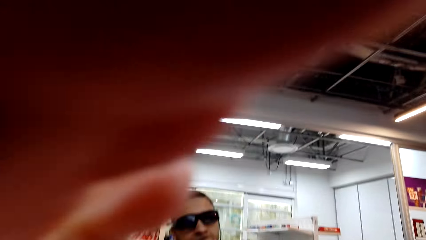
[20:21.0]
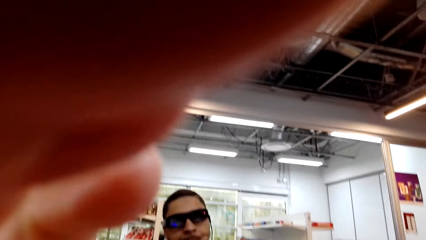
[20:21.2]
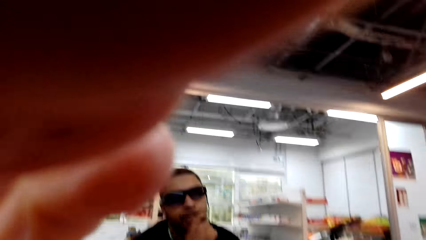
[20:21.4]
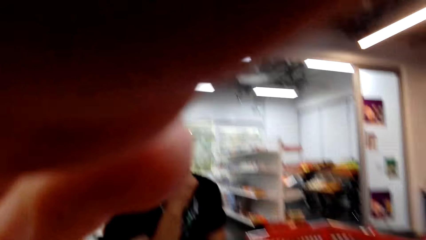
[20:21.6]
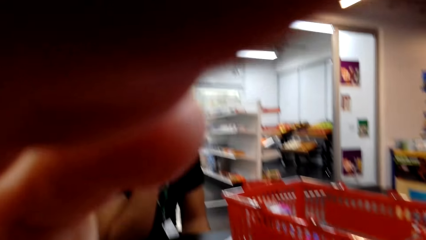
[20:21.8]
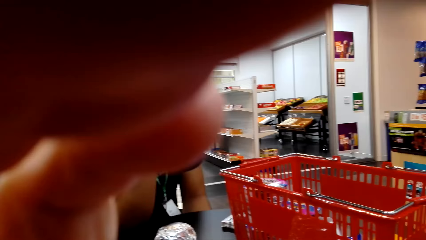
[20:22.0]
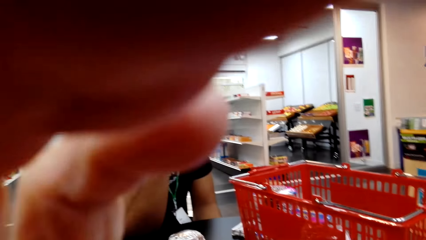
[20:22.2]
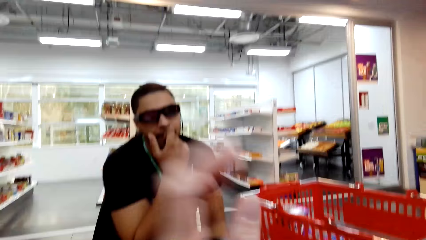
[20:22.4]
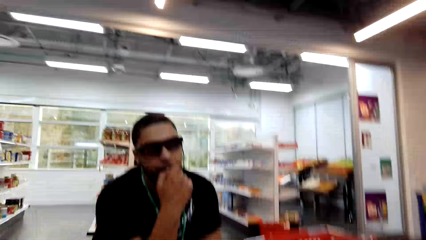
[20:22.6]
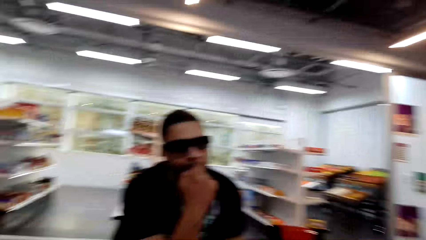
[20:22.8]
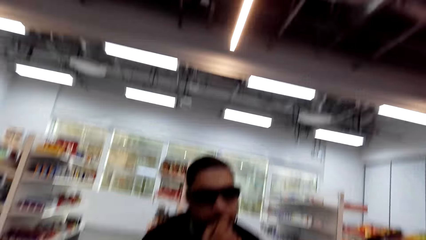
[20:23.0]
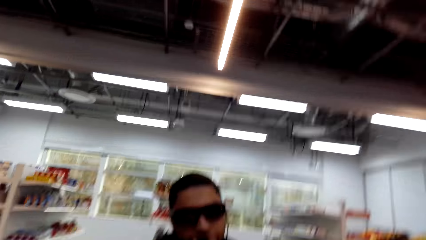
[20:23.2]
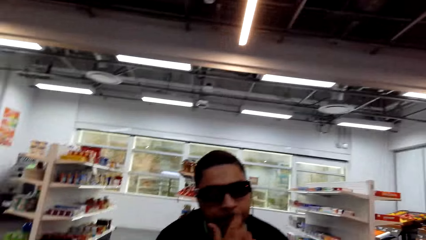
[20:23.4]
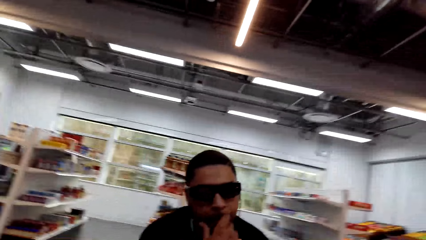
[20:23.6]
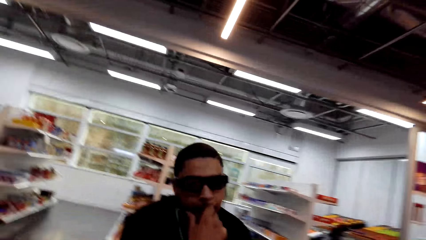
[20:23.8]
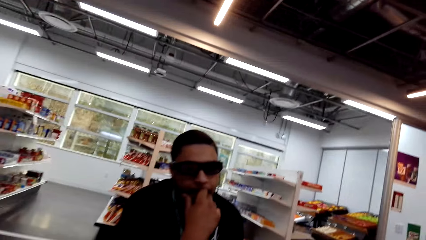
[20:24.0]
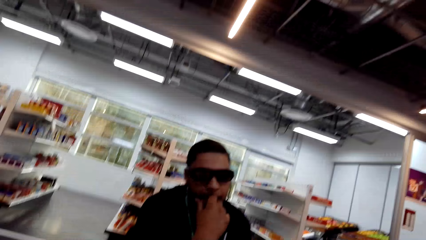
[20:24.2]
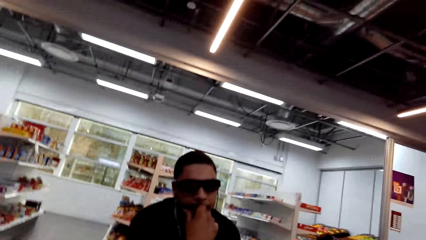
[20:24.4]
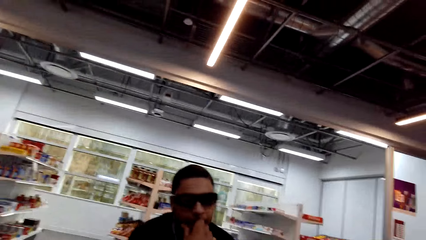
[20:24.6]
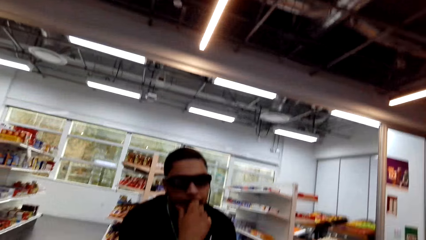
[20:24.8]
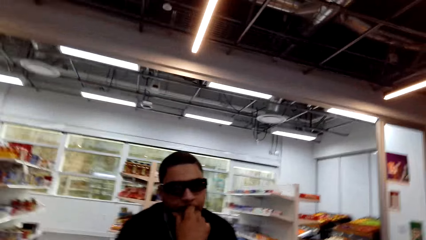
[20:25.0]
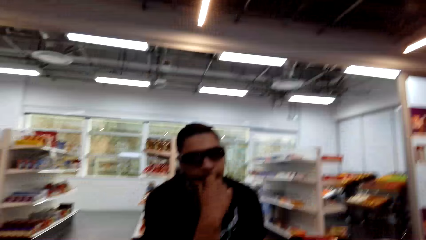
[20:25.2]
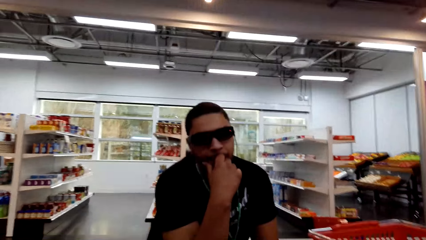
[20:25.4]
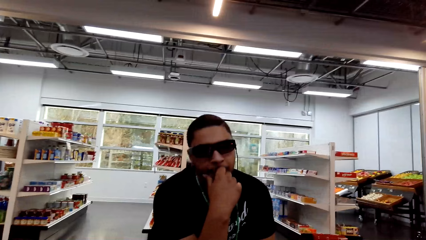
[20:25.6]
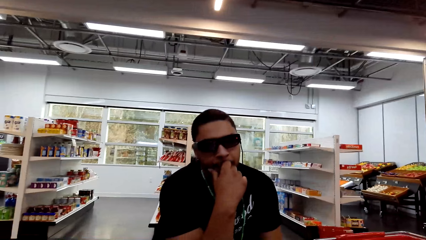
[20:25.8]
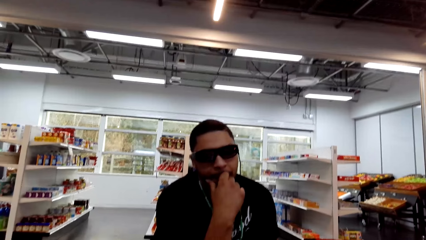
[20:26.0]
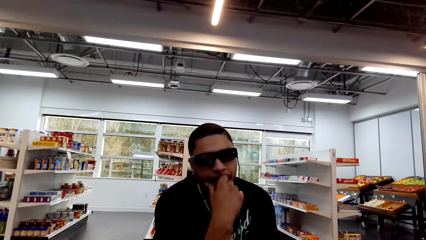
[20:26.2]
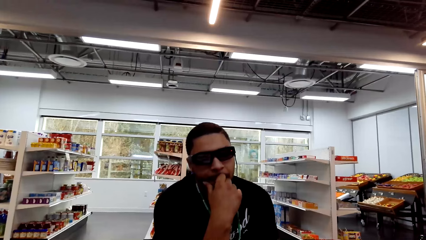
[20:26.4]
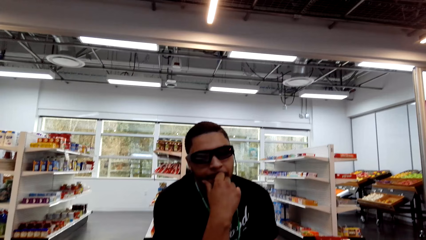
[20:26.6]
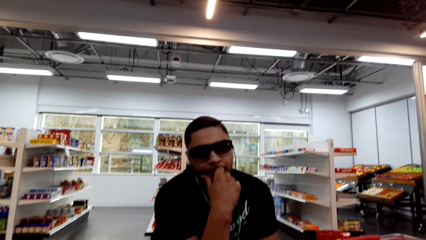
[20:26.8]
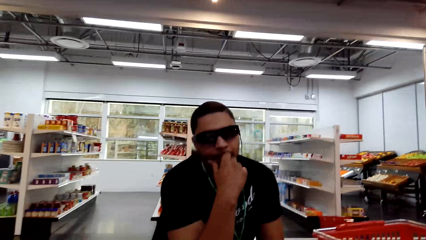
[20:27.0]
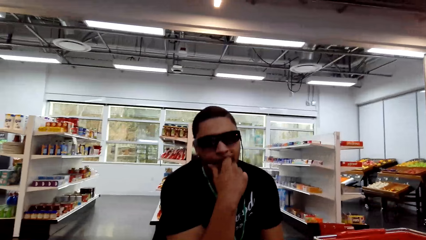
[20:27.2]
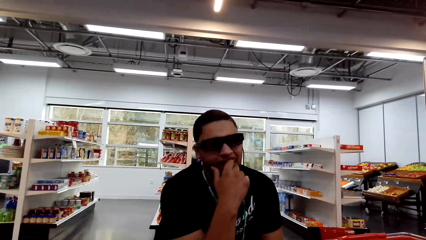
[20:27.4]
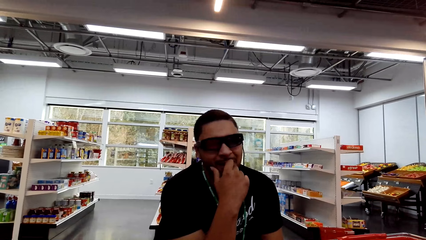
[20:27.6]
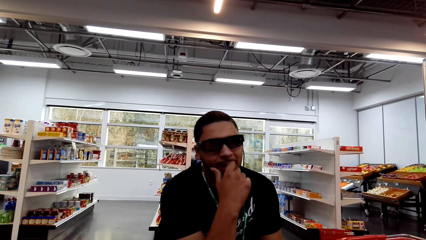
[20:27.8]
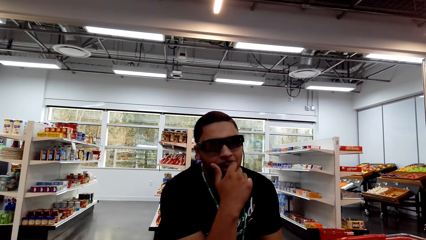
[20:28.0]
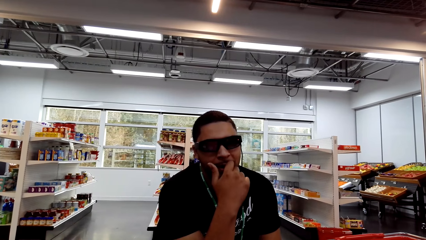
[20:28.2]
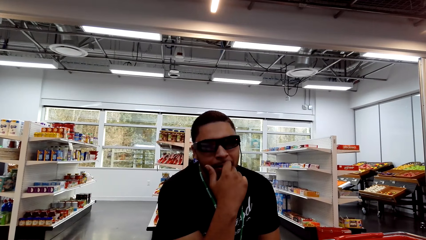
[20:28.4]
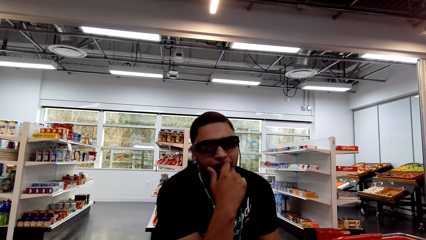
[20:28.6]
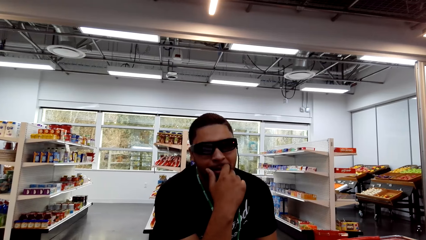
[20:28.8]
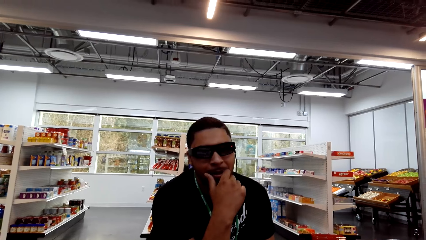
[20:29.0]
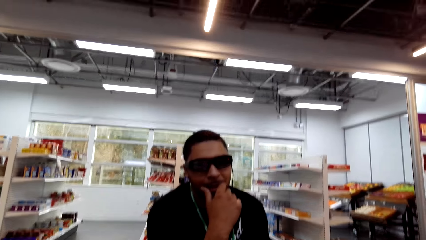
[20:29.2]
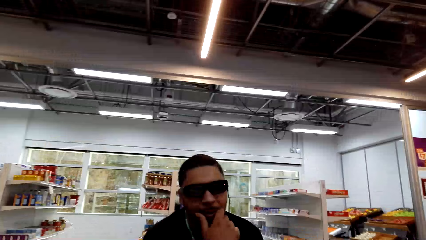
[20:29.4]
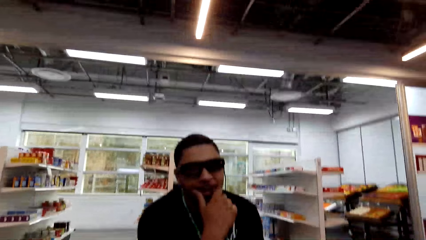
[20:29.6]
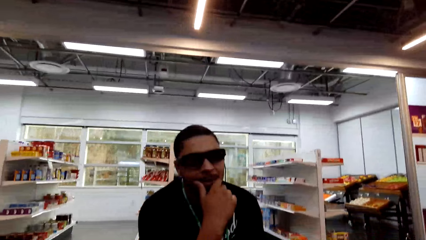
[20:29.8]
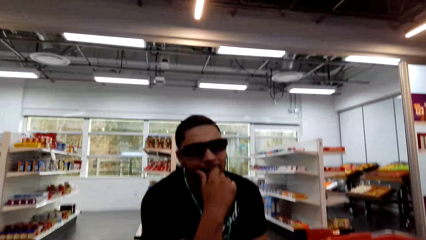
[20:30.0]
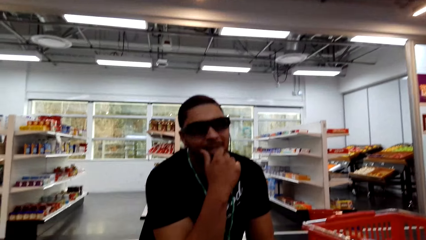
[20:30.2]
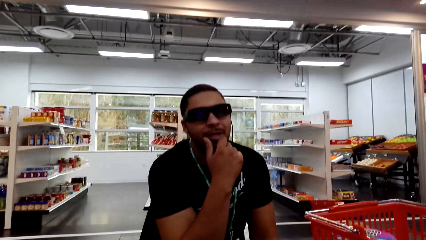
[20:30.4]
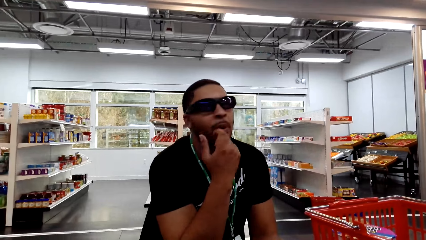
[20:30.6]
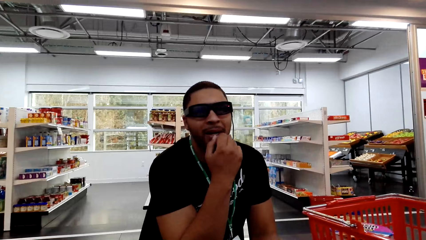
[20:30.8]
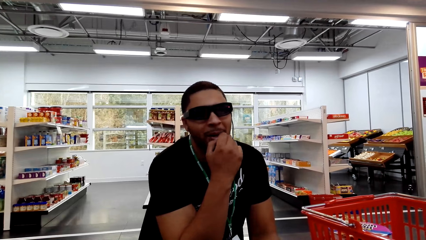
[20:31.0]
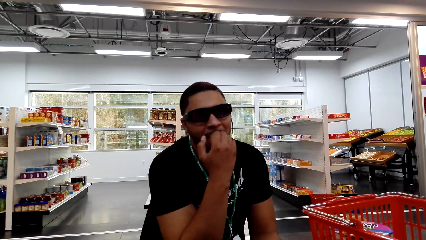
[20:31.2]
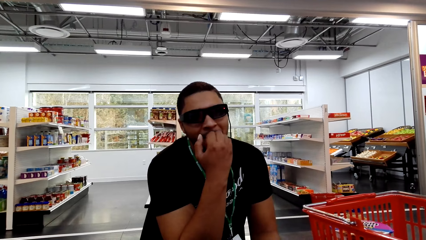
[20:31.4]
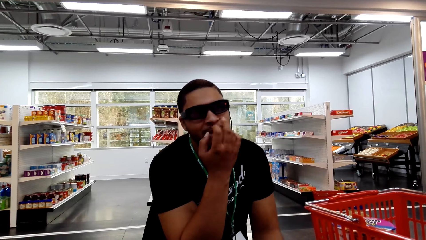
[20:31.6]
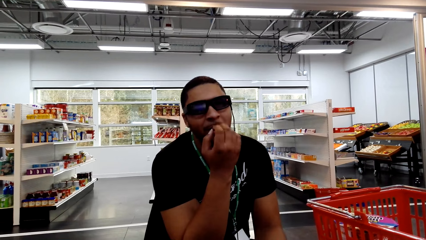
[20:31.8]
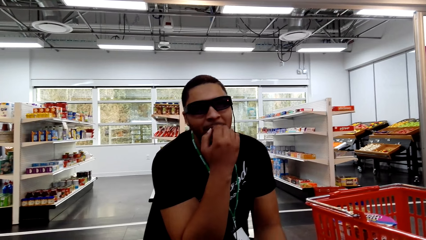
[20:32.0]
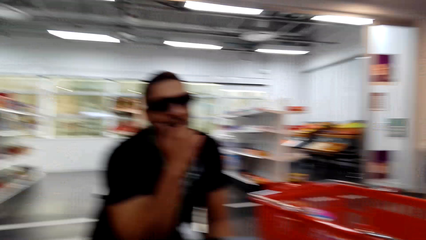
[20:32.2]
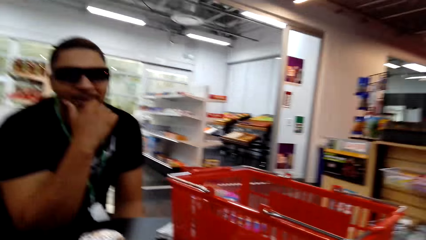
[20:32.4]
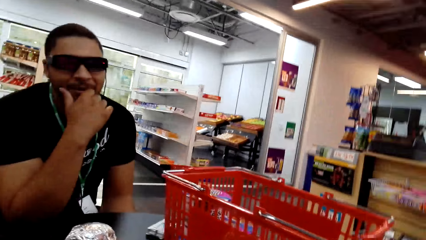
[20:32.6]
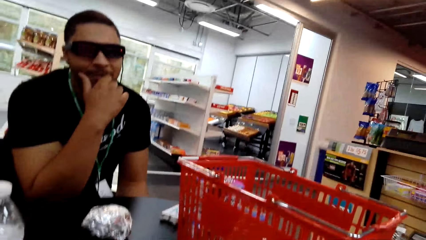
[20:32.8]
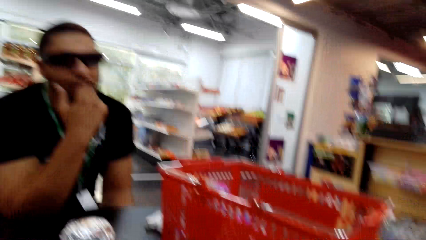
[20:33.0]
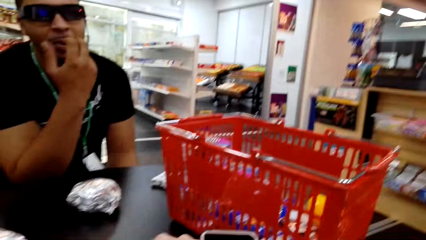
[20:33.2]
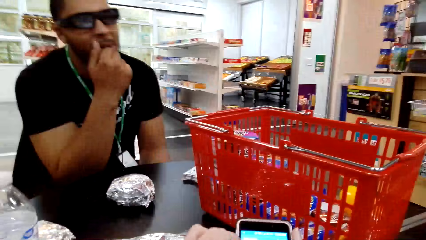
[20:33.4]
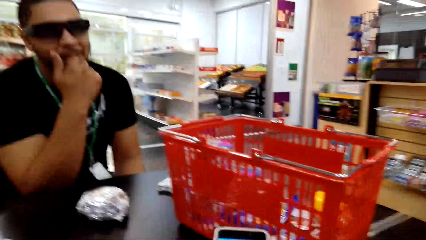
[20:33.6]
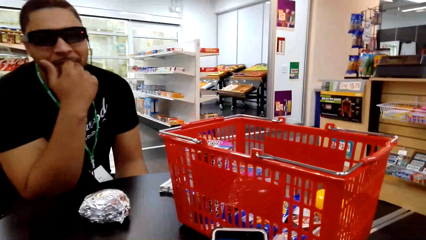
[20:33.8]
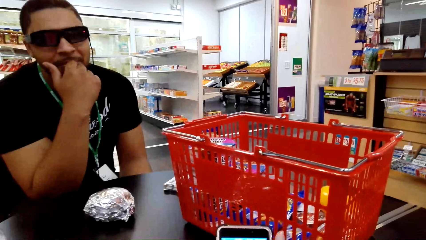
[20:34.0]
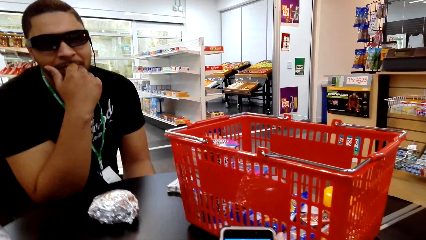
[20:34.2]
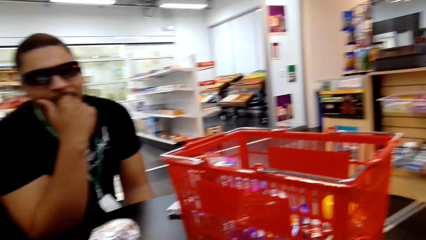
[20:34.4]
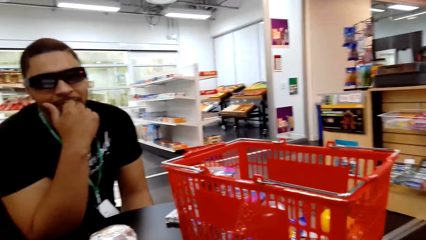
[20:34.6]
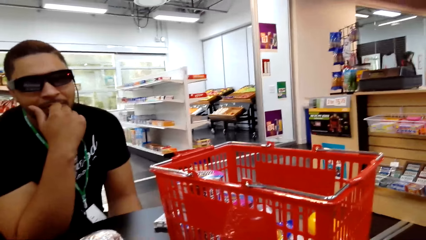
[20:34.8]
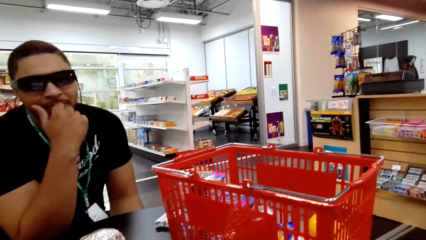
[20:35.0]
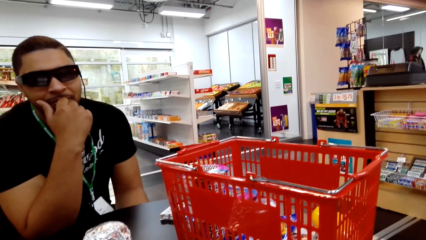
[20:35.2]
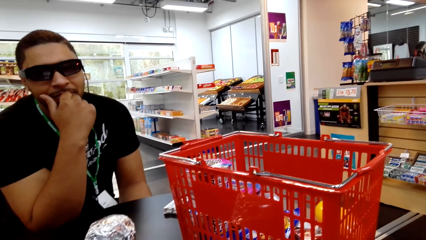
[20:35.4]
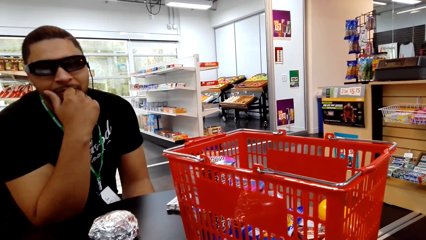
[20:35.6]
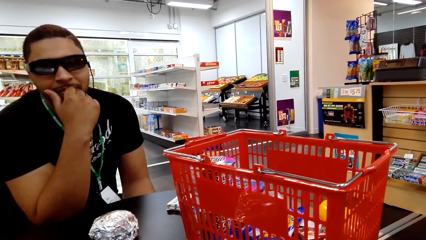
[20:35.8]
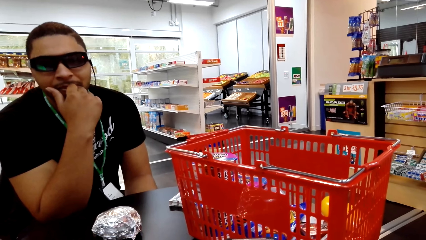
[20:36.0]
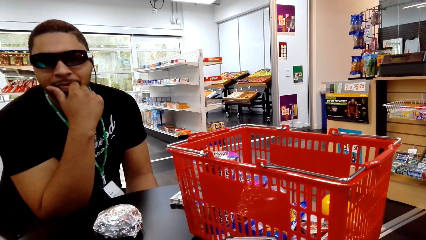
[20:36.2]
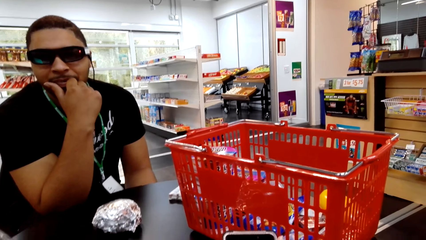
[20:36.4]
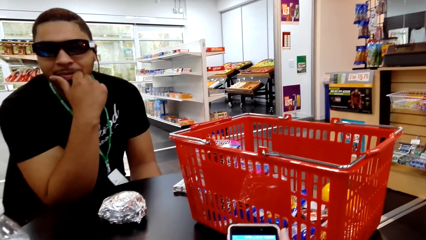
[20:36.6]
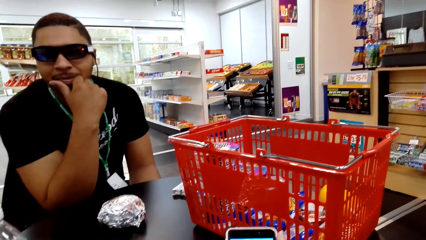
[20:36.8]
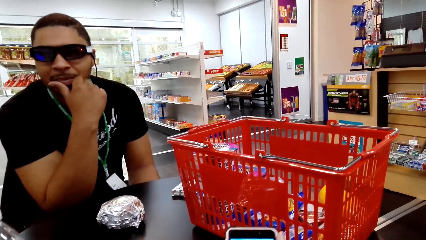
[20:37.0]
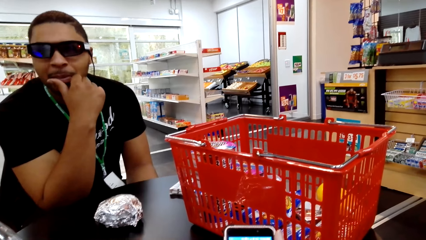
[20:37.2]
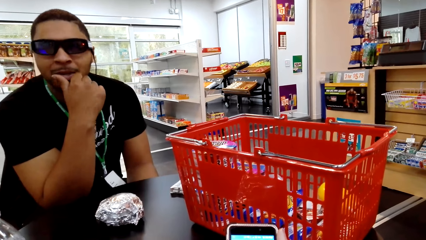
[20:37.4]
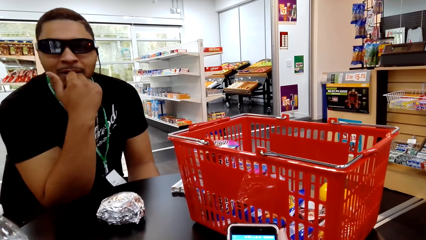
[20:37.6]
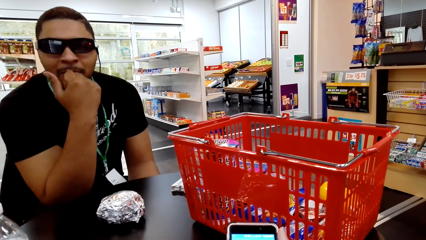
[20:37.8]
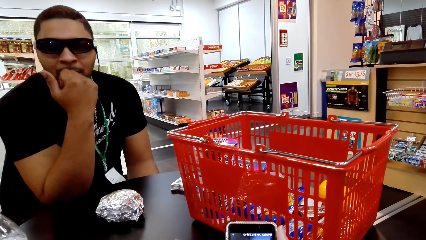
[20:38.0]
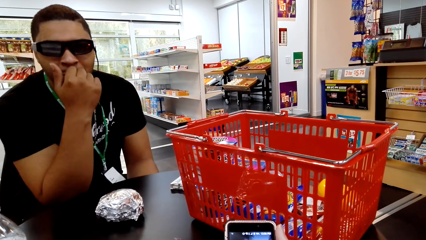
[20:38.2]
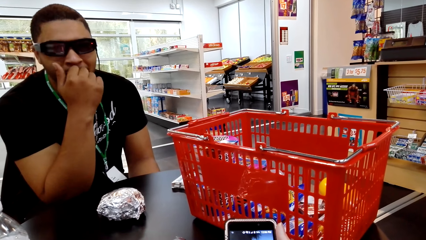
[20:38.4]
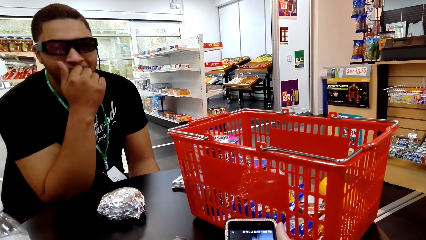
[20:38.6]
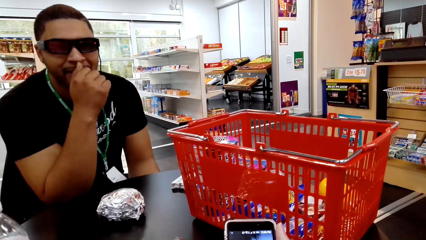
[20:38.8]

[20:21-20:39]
The camera wearer rubs the face. They hold a cellphone and dialogue with a man. They dialogue with the man again. They hold the cellphone and dialogue with the man.
